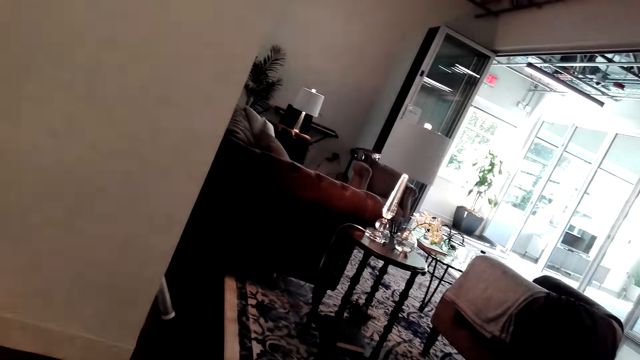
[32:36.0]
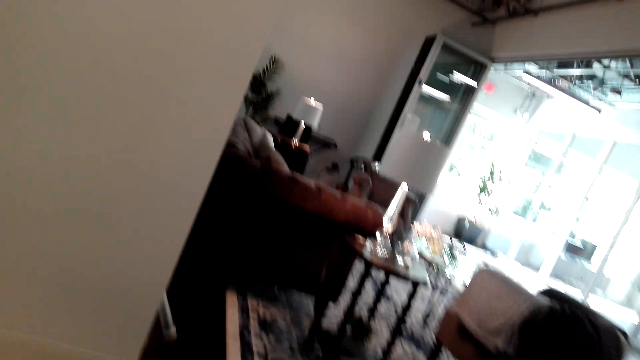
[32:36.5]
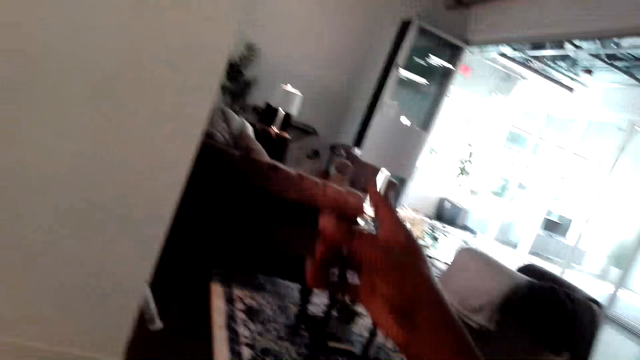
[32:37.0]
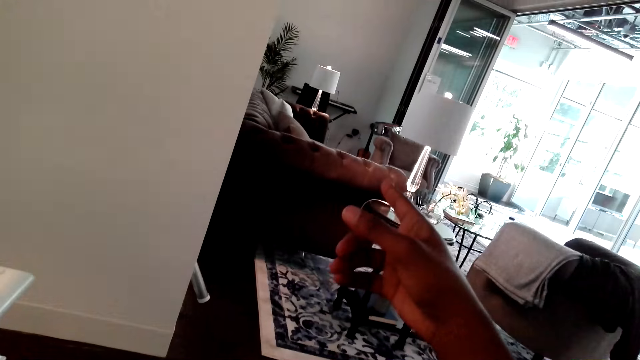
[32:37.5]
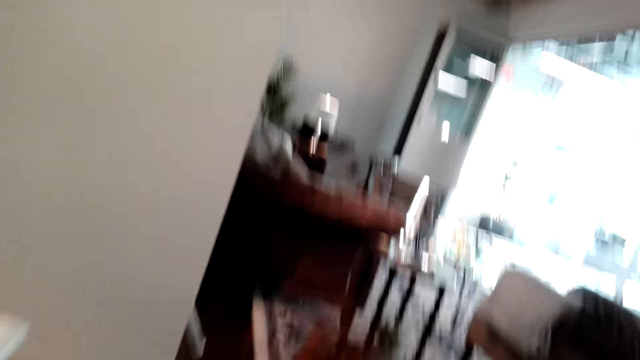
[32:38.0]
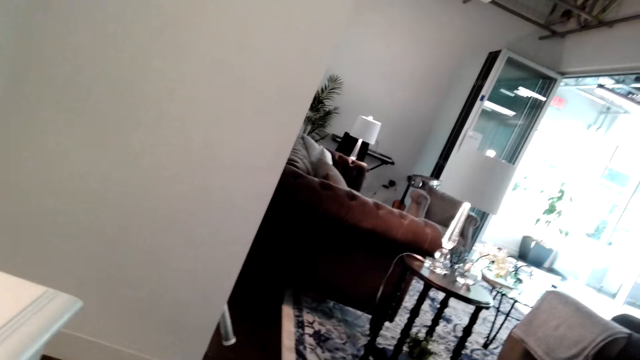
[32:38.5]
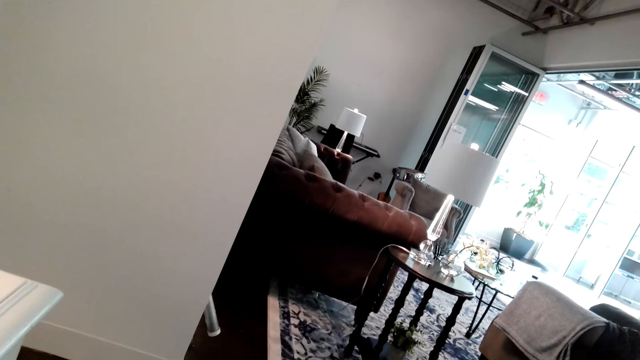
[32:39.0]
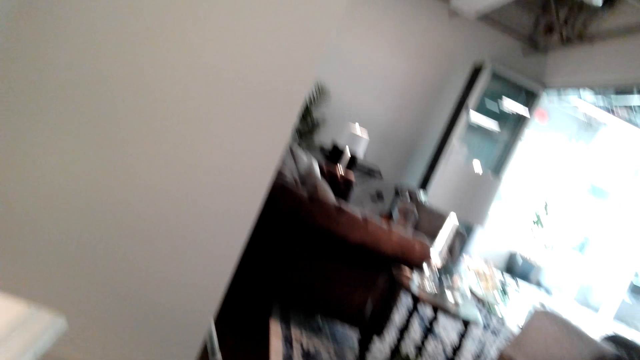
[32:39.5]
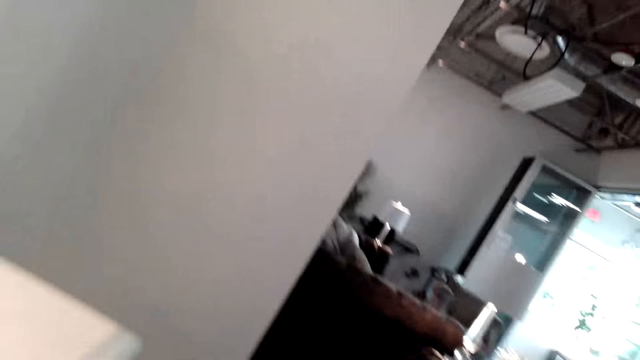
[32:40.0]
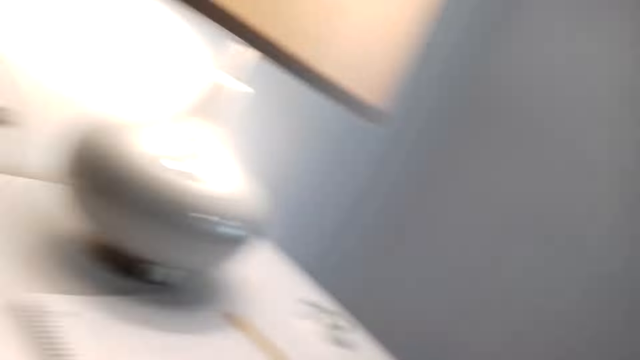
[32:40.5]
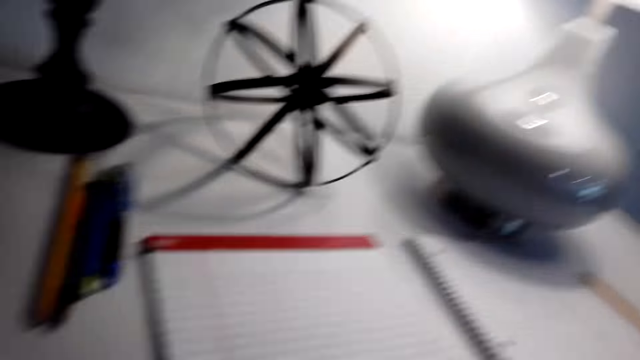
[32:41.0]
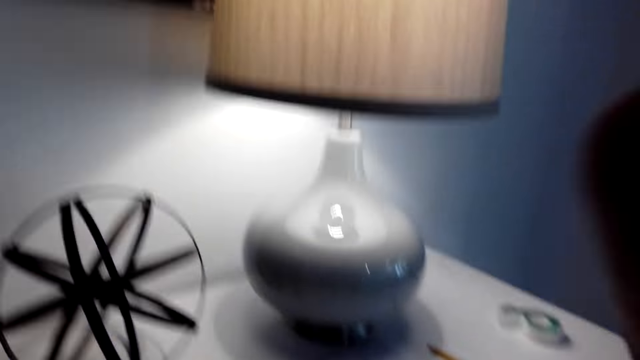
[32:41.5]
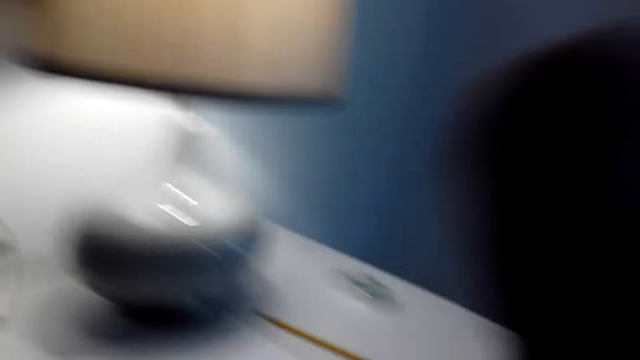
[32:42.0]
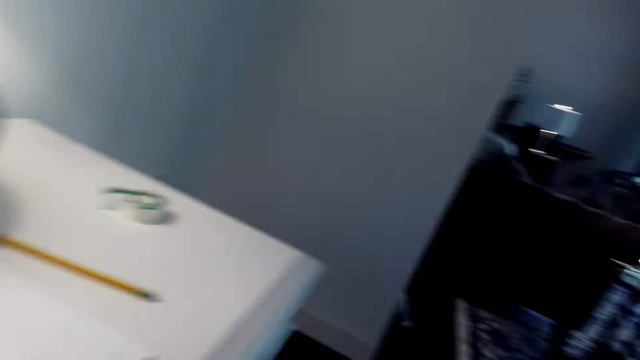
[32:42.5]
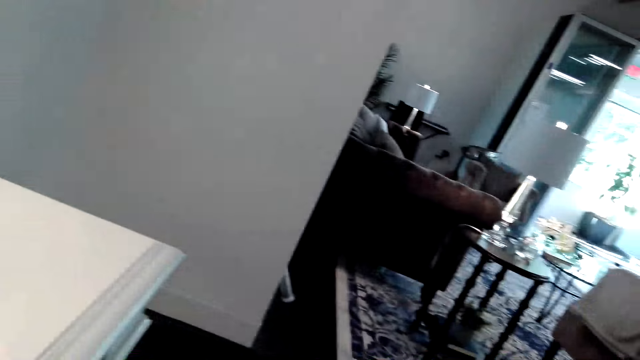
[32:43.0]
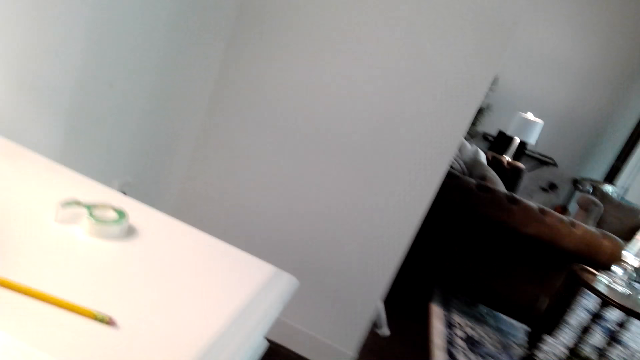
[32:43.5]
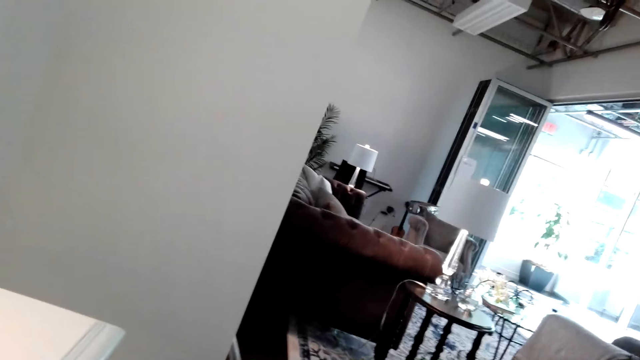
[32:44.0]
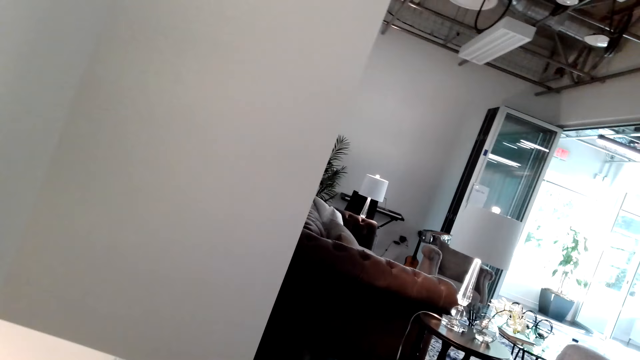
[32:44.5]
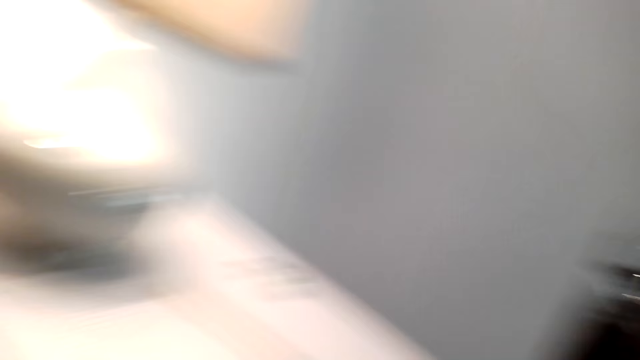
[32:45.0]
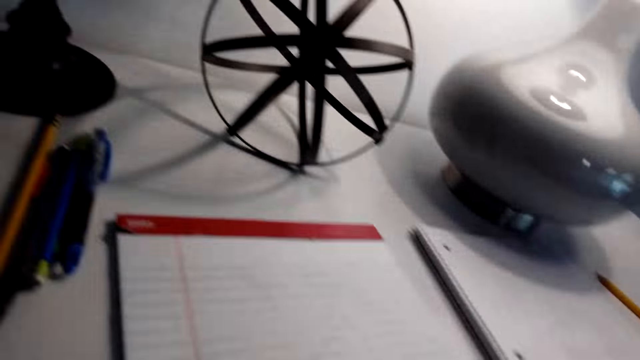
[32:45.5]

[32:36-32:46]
The camera wearer moves his hand. He points with his right hand.

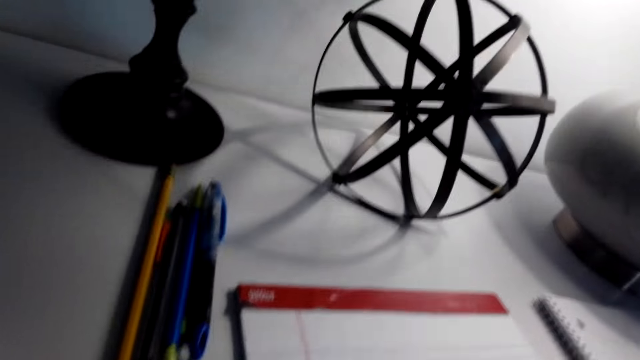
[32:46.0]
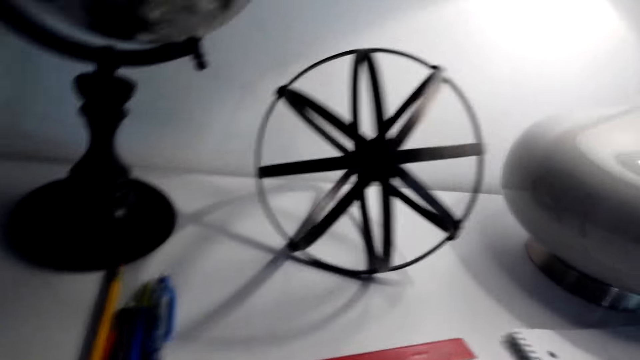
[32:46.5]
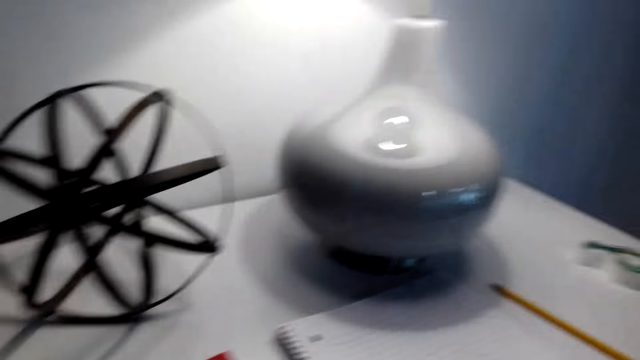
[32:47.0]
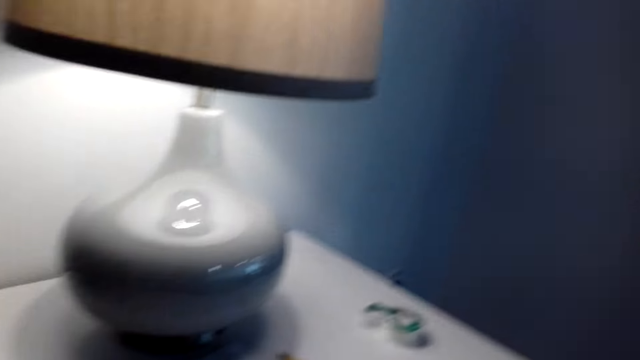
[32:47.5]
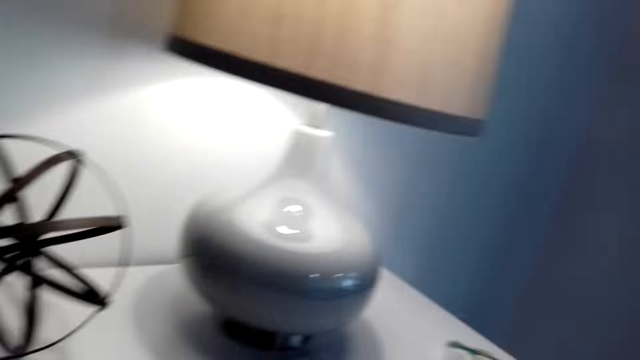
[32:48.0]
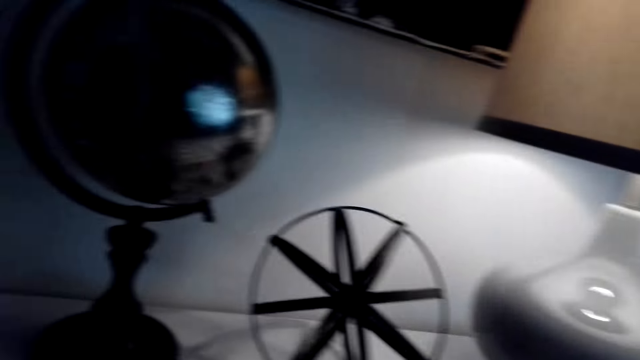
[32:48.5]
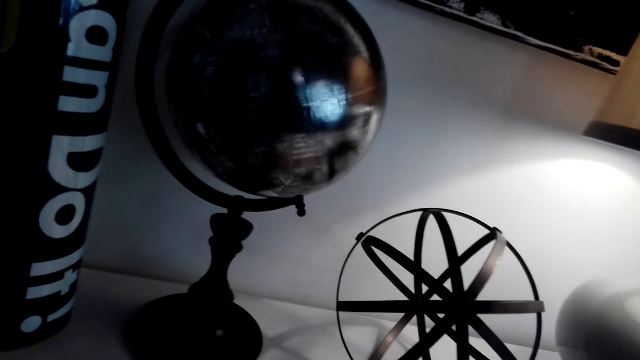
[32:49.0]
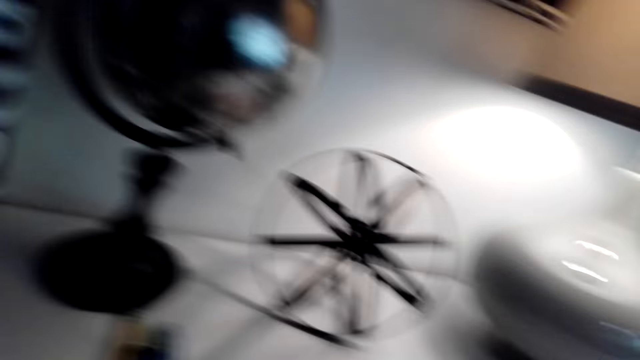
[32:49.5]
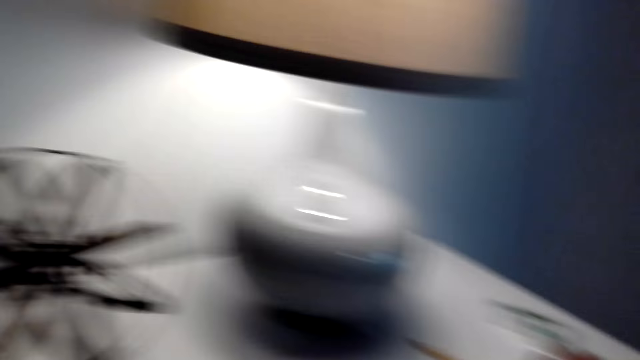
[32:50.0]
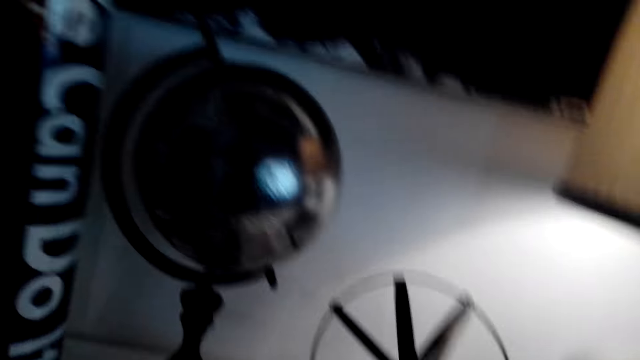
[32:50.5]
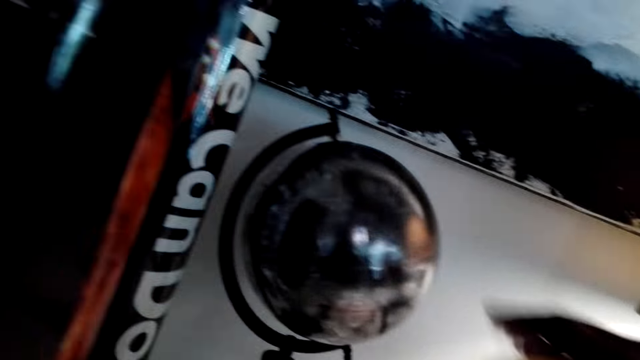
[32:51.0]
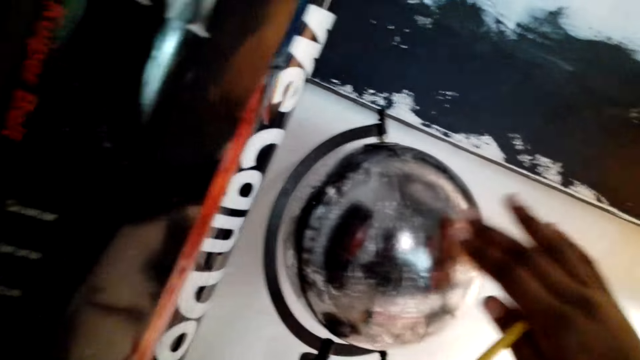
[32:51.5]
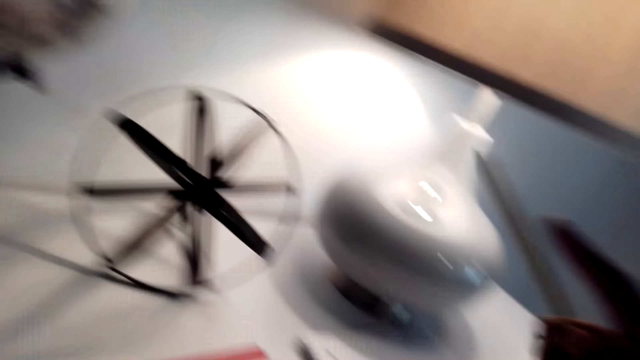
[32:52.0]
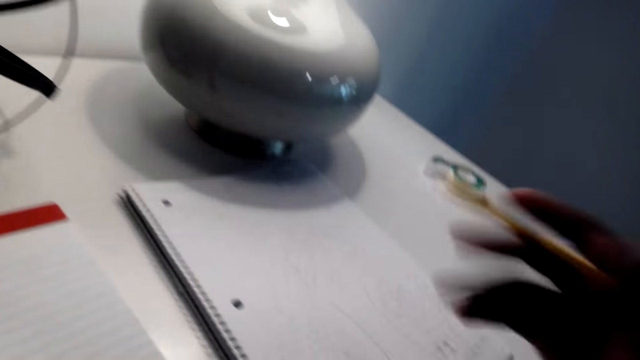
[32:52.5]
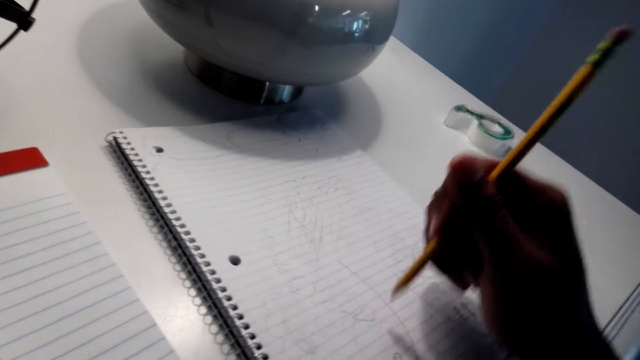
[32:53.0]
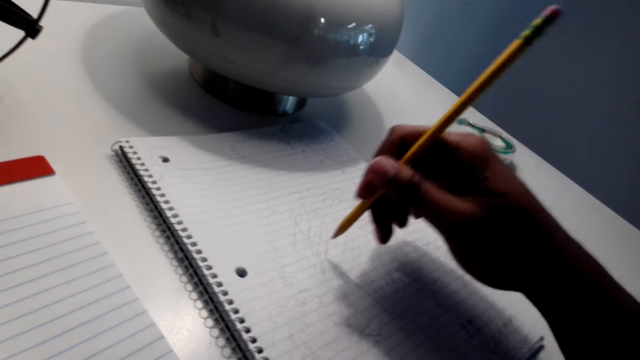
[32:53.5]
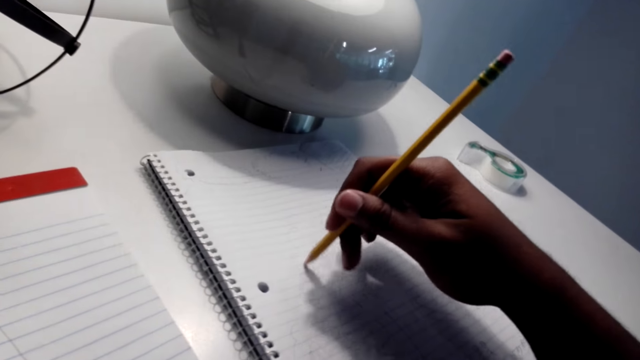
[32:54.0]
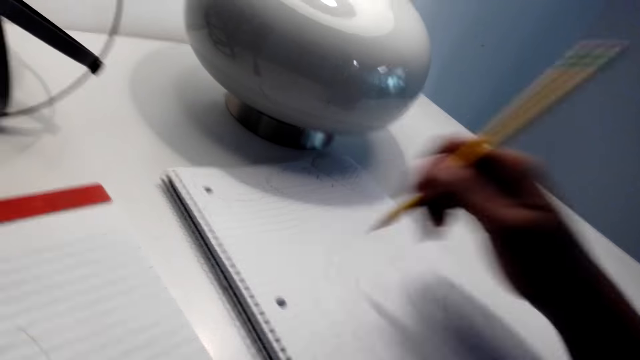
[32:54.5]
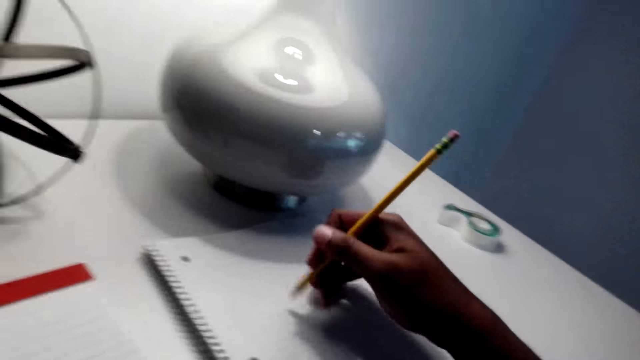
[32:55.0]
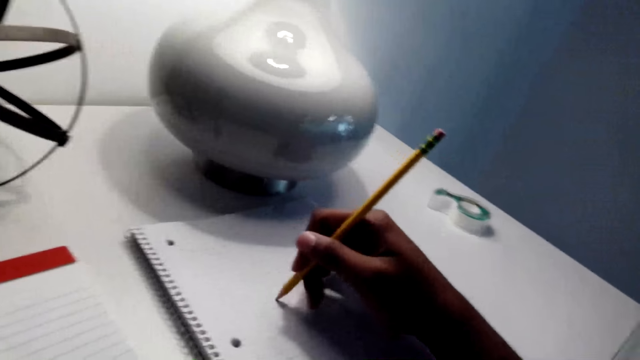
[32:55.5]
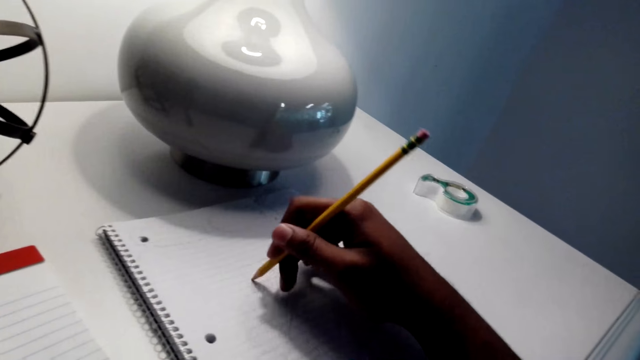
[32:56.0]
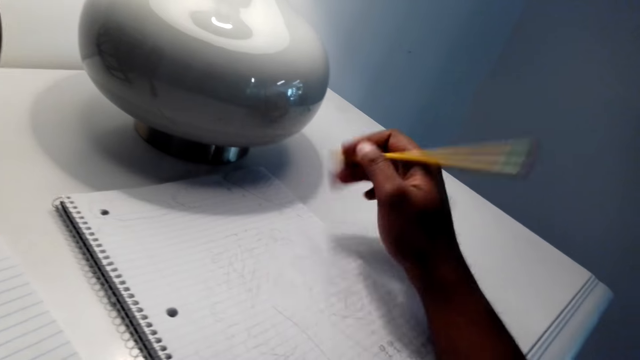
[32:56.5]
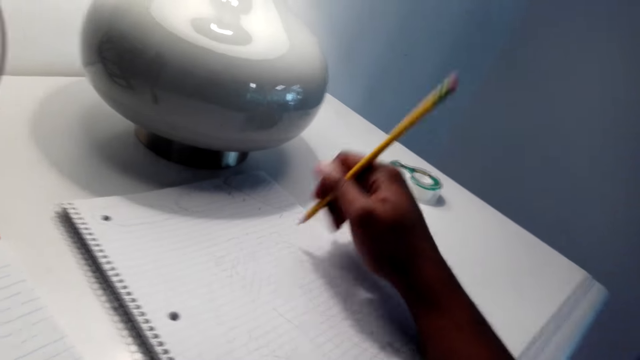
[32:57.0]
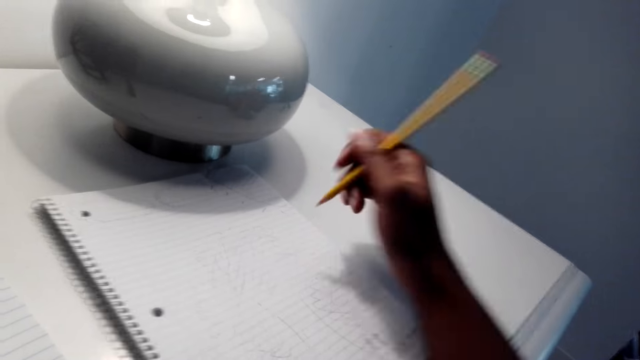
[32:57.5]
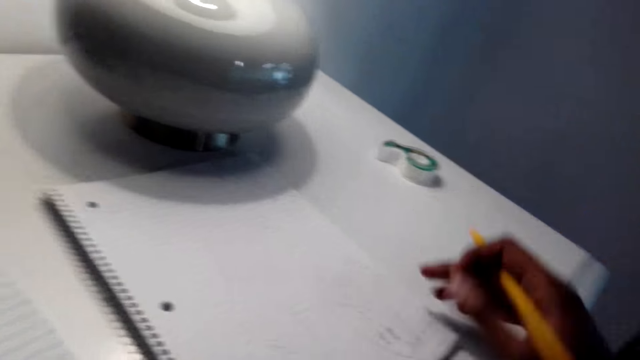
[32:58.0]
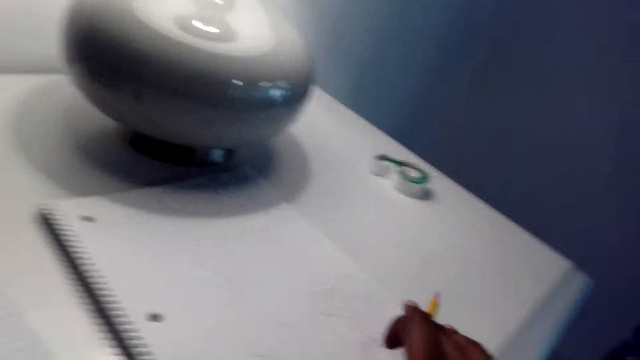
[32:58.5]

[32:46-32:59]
The camera wearer talks to a lady on the phone call. They pick up the pencil from the book. They draw on the book and write on the book with the pencil.
